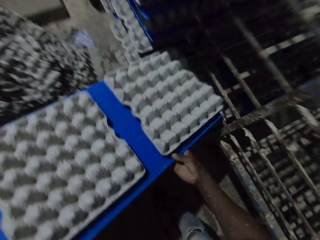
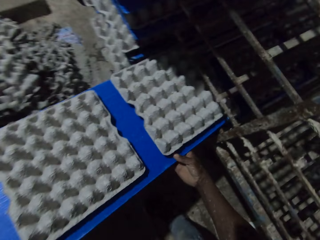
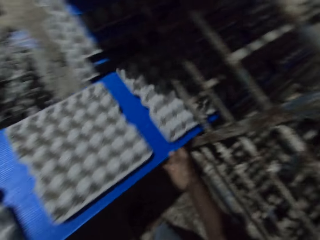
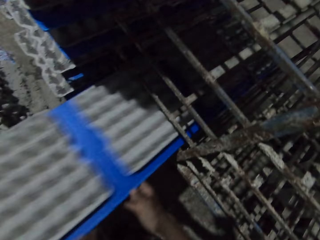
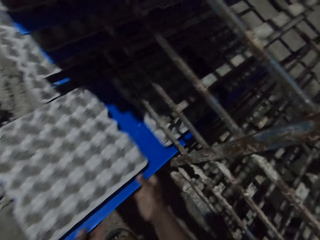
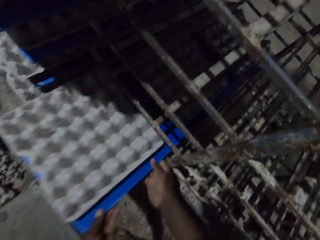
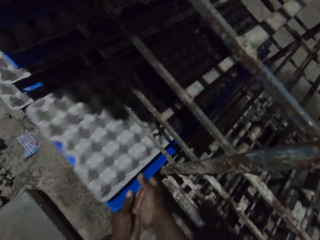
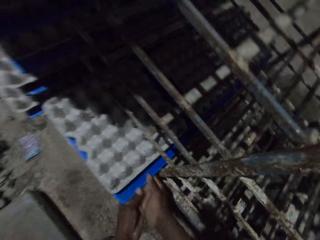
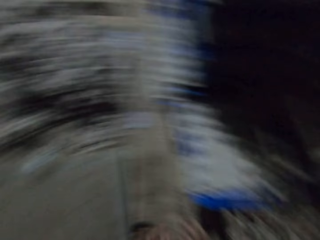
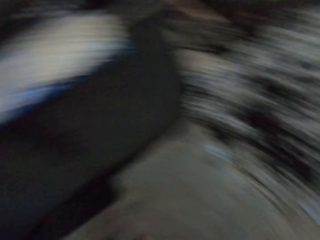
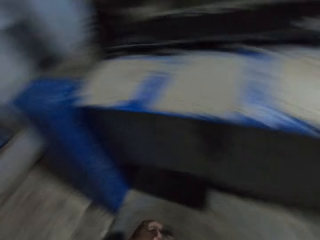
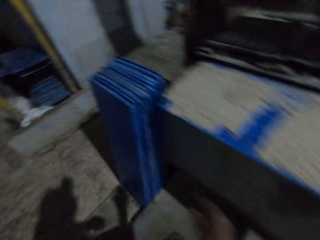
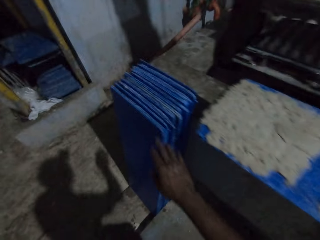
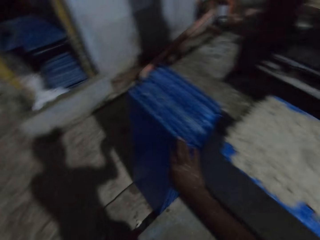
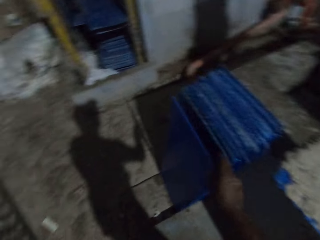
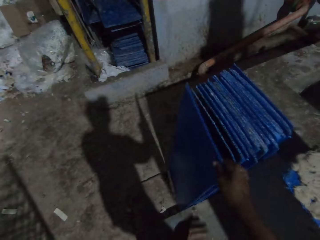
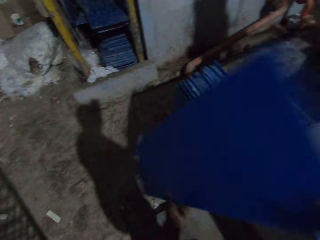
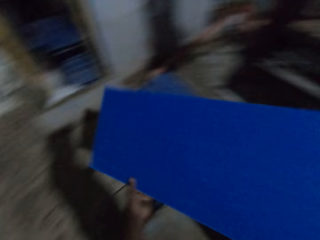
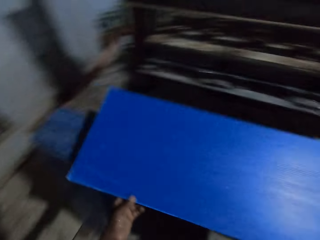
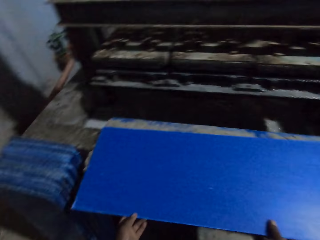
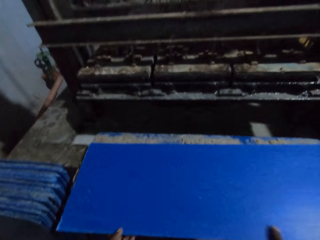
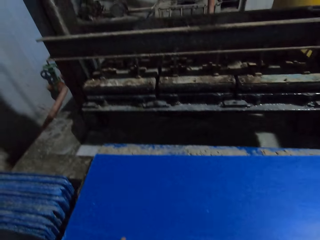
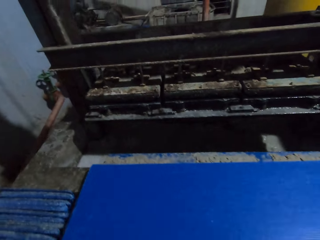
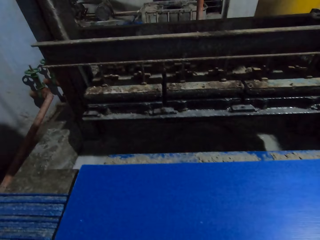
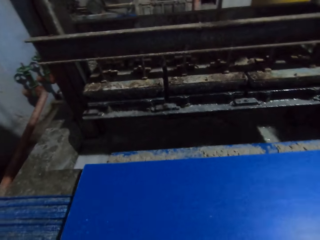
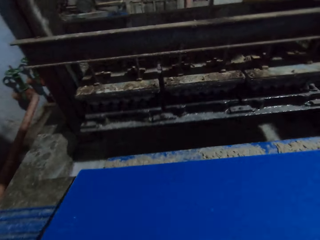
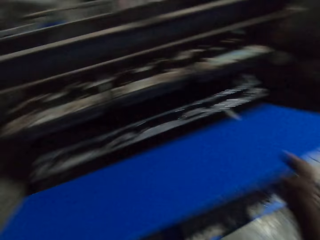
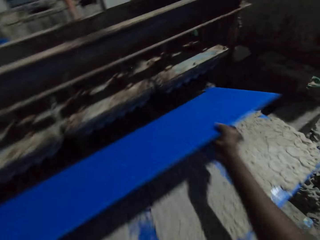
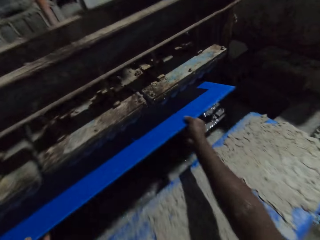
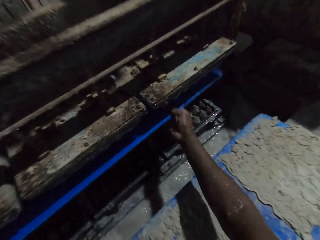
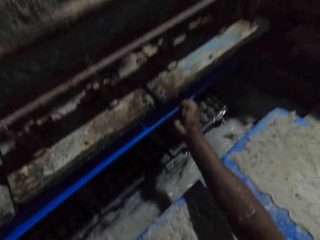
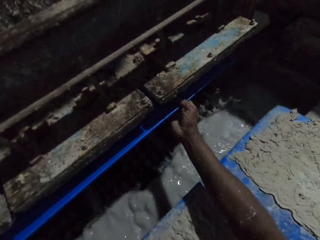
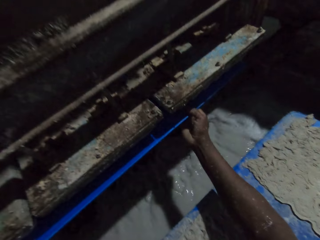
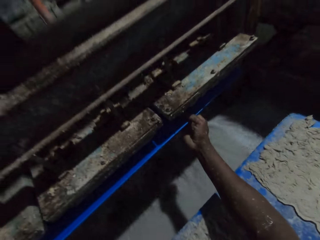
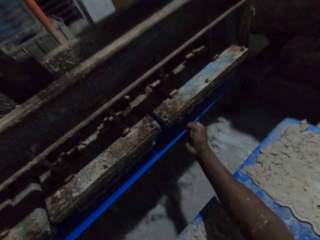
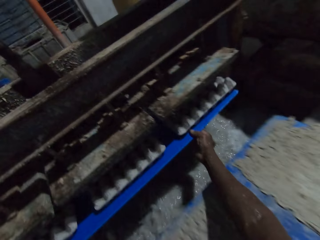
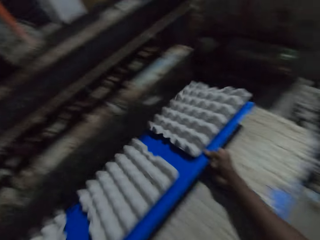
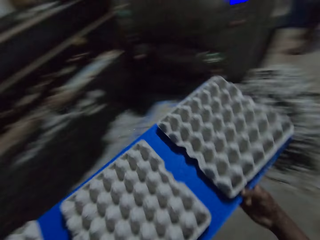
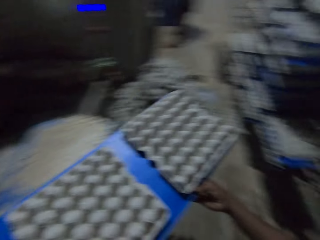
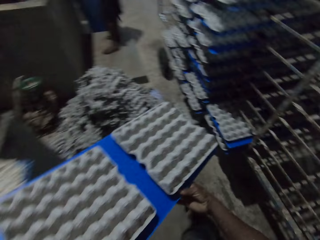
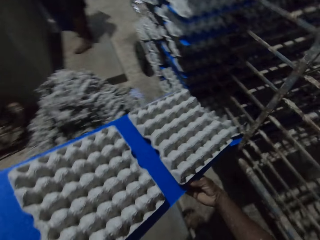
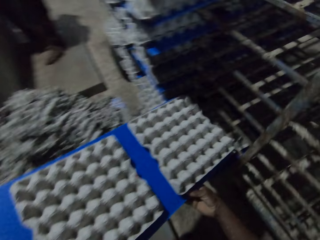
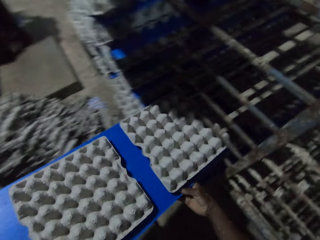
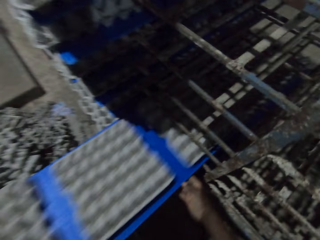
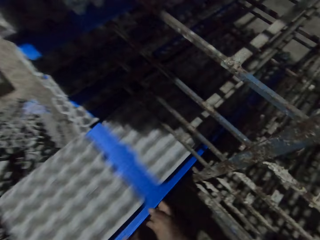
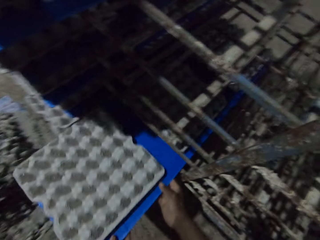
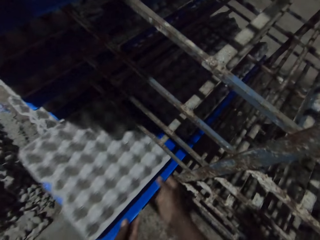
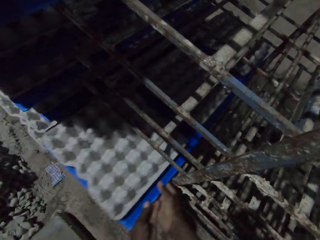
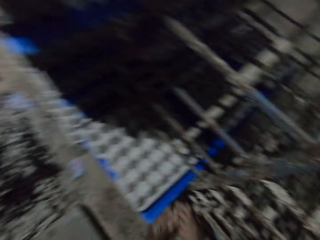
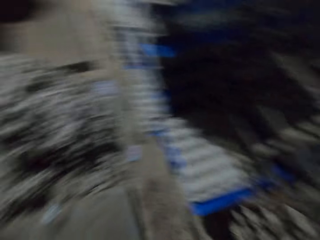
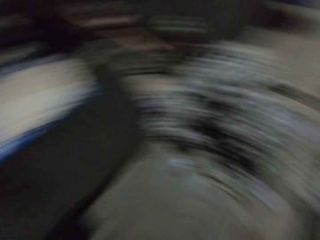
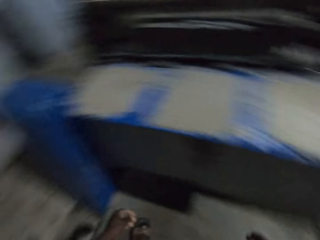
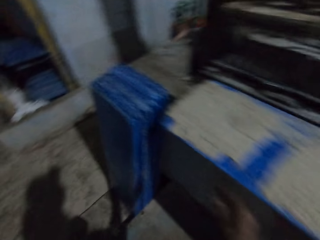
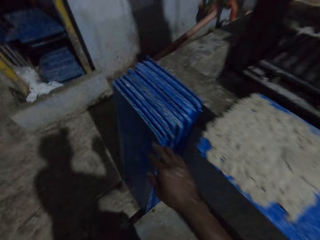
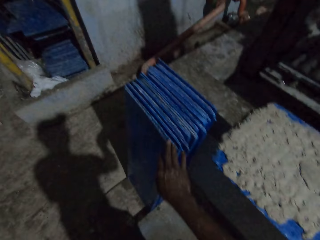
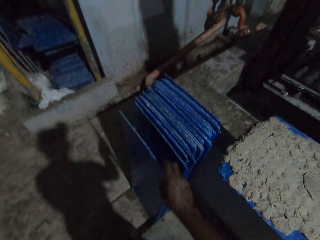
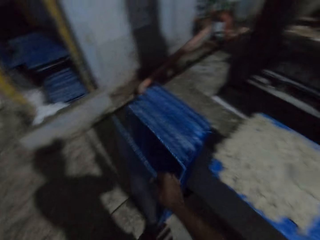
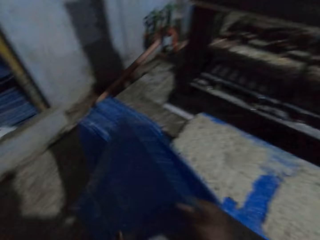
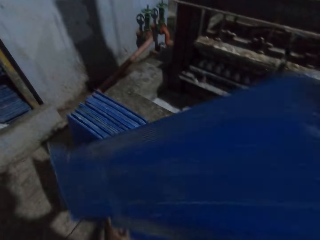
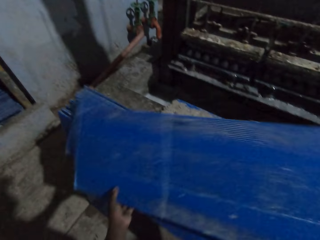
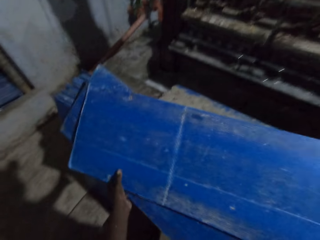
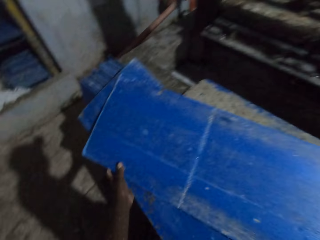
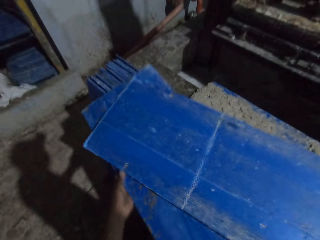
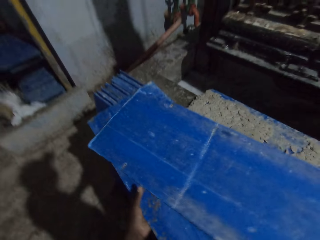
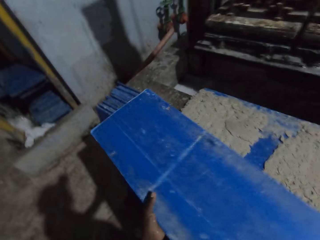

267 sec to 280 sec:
The camera wearer drops the polypropylene plastic of egg cartons on the rack with his hands. He walks away from the rack. He picks a polypropylene plastic or plastic board from the ground with his right hand. He holds the polypropylene plastic with his left hand. He drops the polypropylene plastic of egg cartons on the polypropylene plastic of egg cartons on the egg carton making machine with his hands. He picks the polypropylene plastic of egg cartons from the polypropylene plastic of egg cartons on the egg carton making machine with his hands. He puts the plastic board in the machine. He collects some egg cartons from the egg carton making machine with the polypropylene plastic in his hands. He pulls the plastic board off the machine and walks away from the machine. He drops the polypropylene plastic of egg cartons on the rack with his hands. He walks away from the rack. He picks the polypropylene plastic from the ground with his right hand.

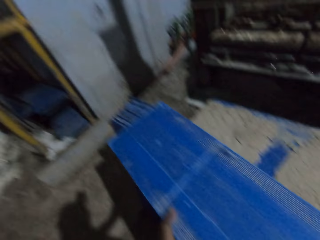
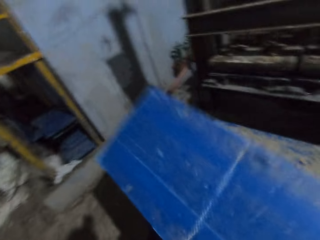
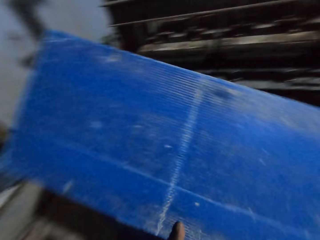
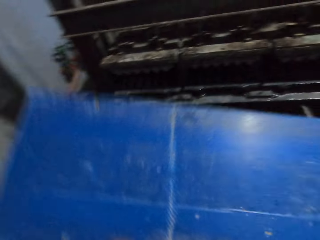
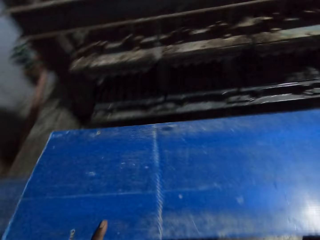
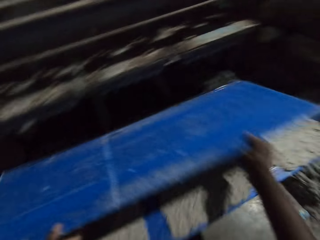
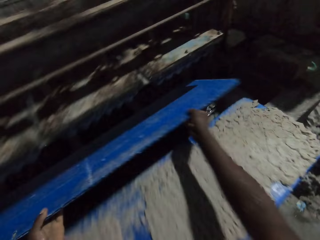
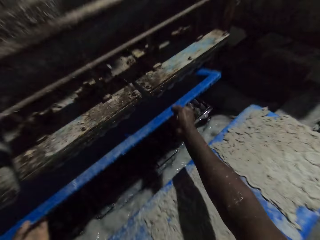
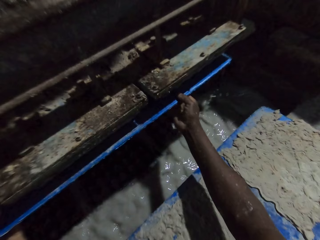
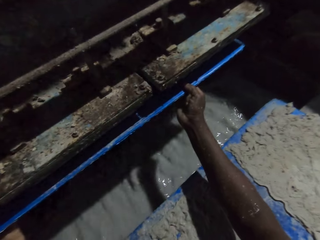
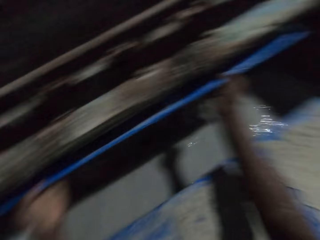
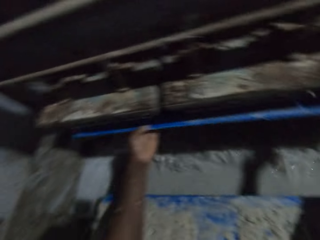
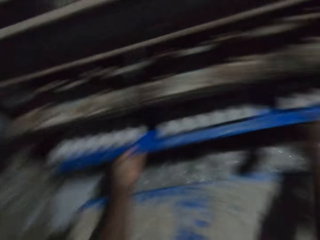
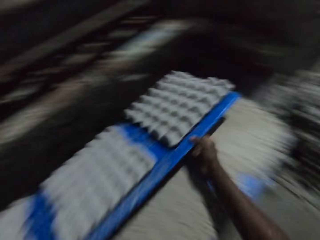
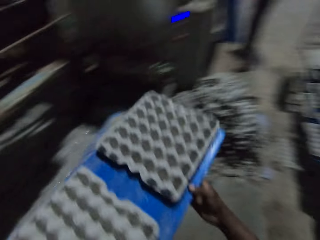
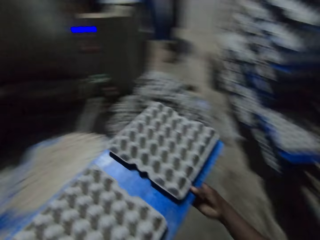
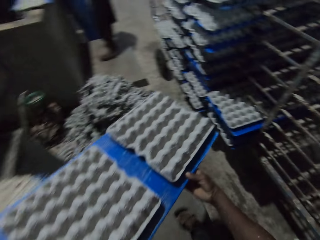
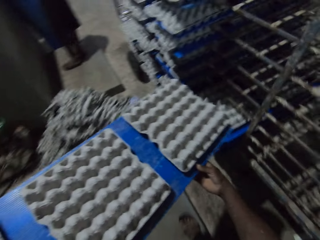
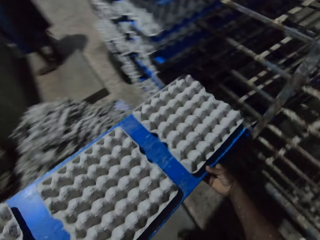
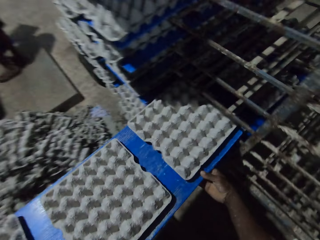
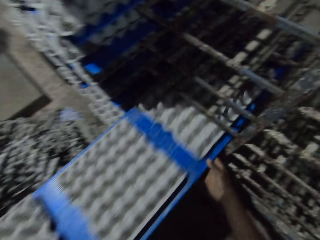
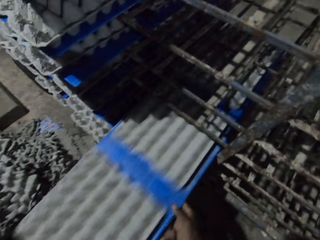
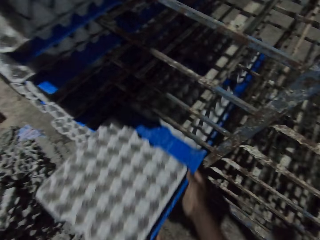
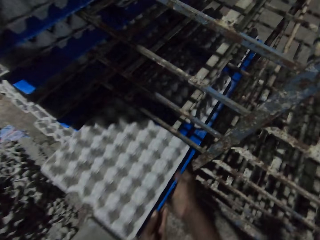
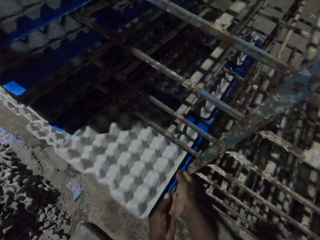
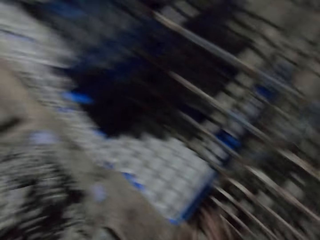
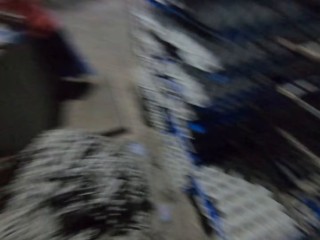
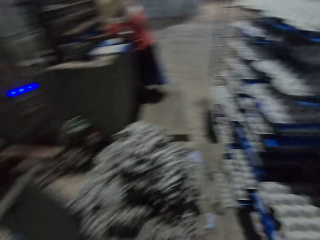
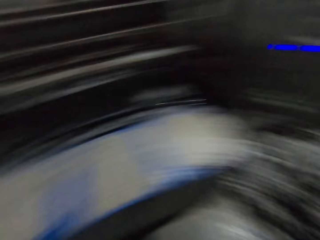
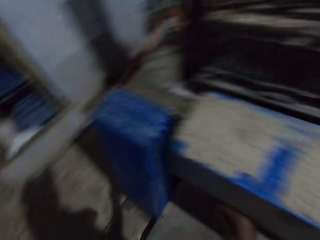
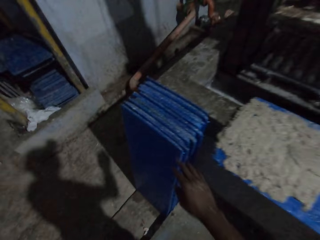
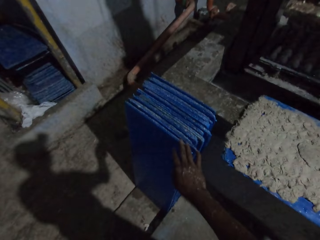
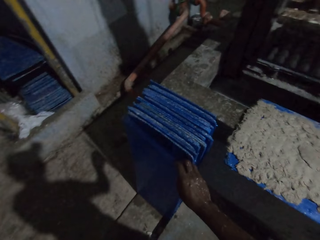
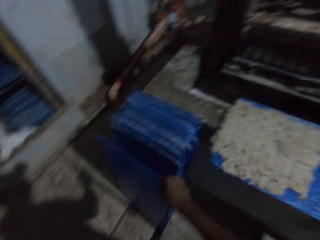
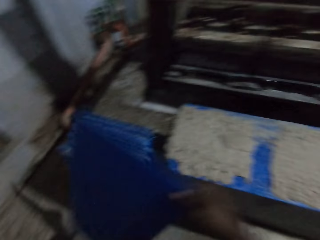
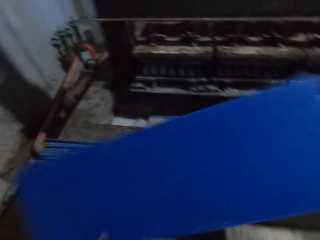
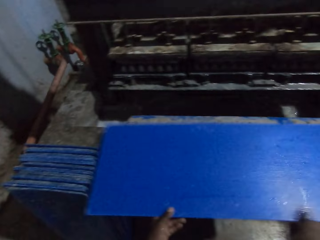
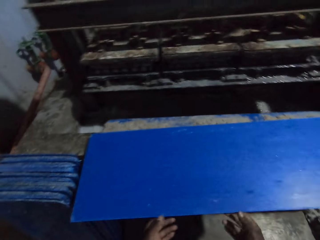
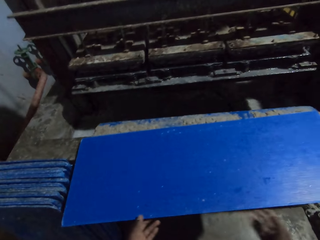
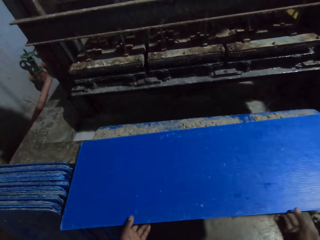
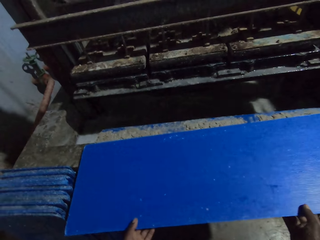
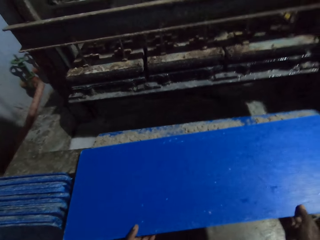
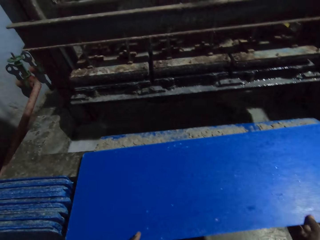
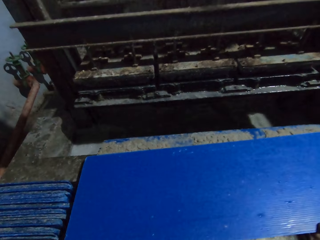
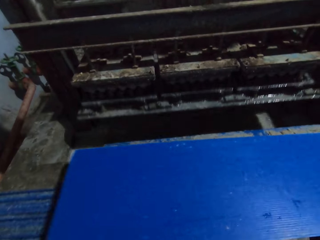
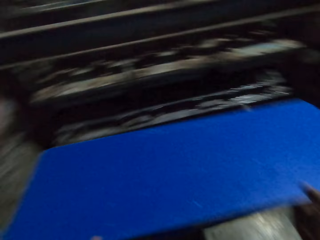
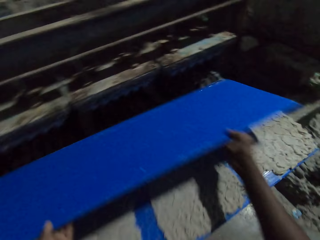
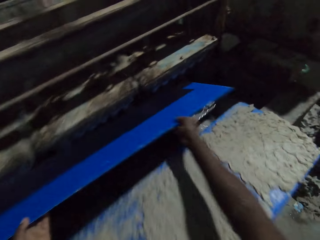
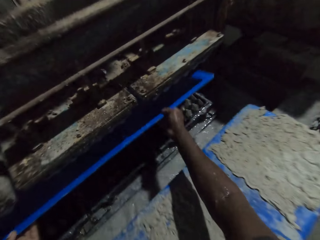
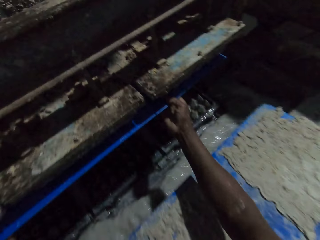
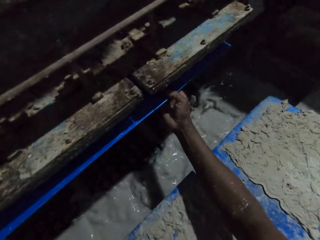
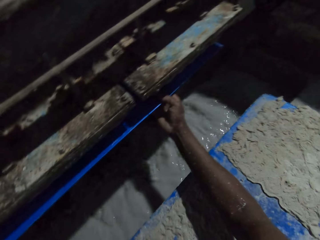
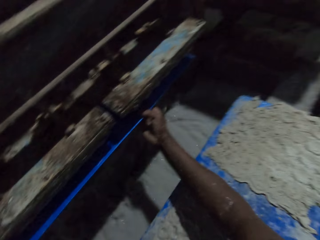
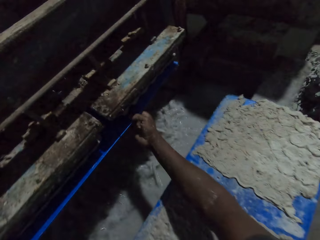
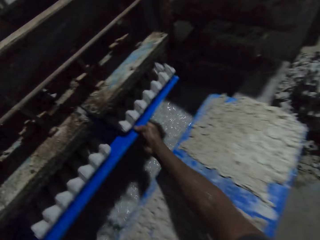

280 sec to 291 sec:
The camera wearer puts the plastic board on the machine. He puts the plastic board in the machine. He collects some egg cartons from the egg carton making machine with the polypropylene plastic in his hands. He pulls the plastic board off the machine and walks away from the machine. He drops the polypropylene plastic of egg cartons on the rack with his hands. He picks a plank or shelving board from the floor with his right hand. He drops the plank on the pavement with both hands. He adjusts the shelving board. He puts the plank in the egg crate making machine with both hands. He collects trays in a tray machine.
